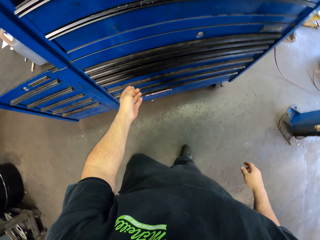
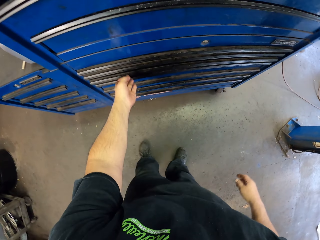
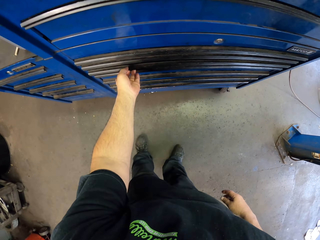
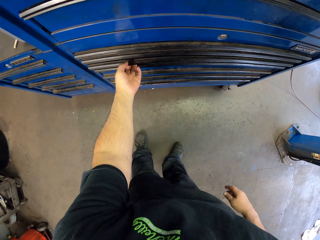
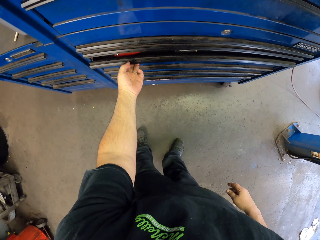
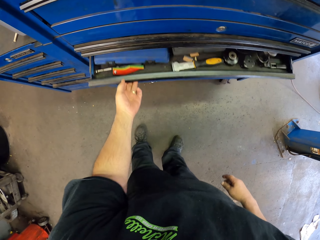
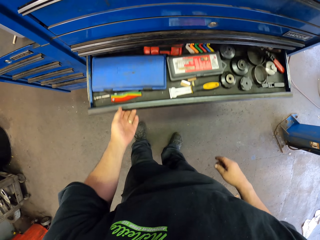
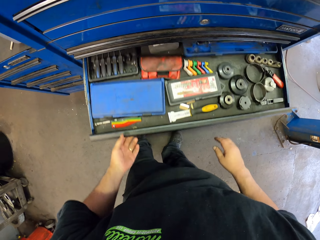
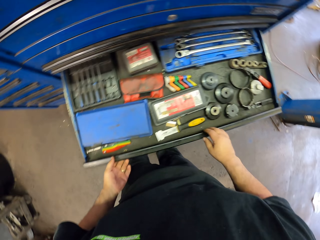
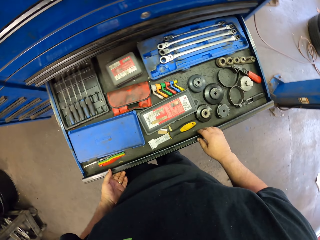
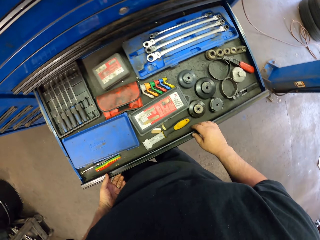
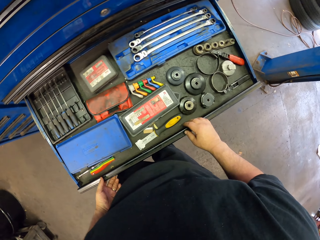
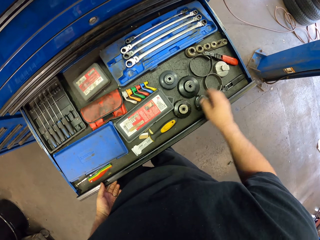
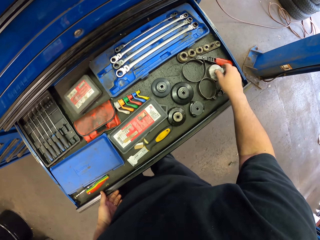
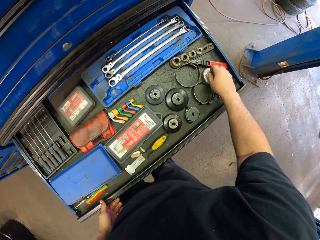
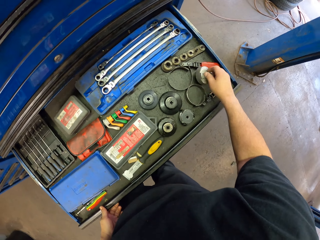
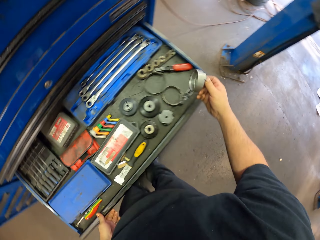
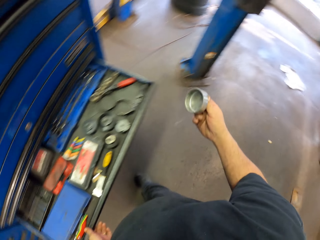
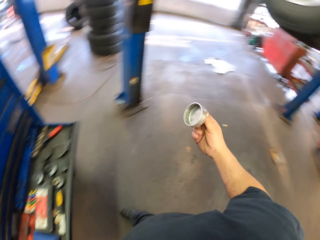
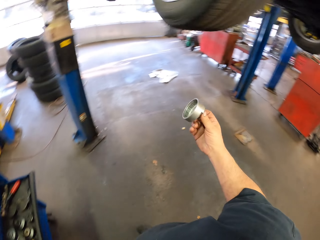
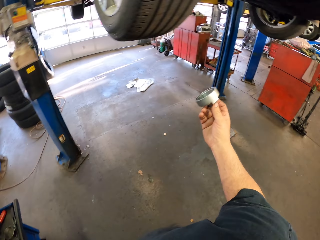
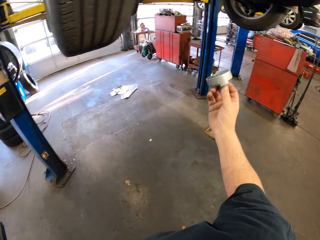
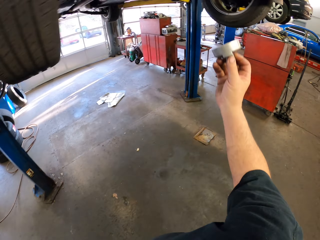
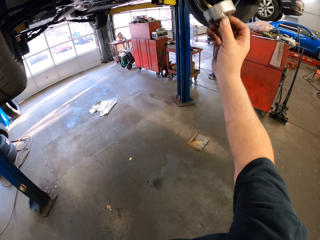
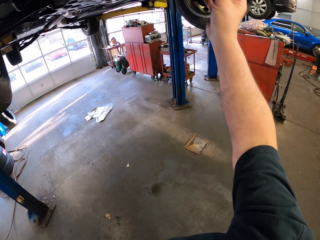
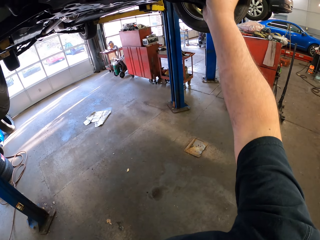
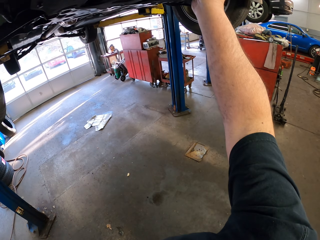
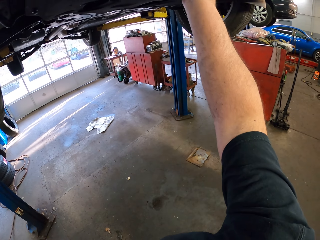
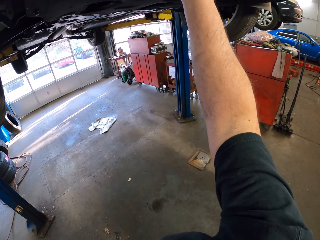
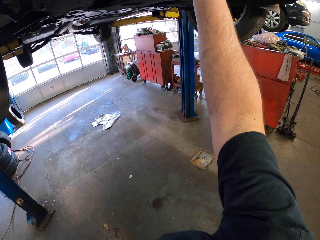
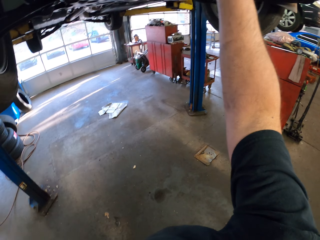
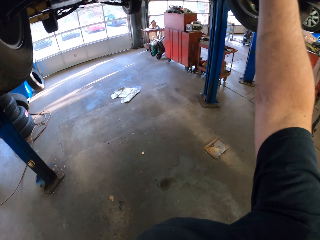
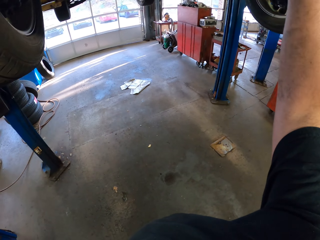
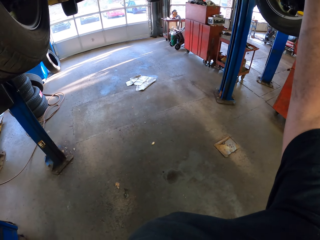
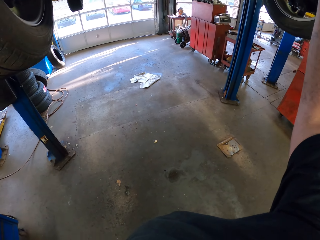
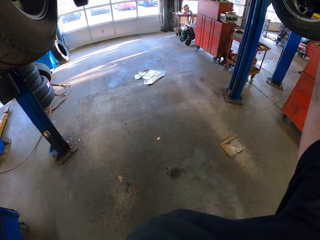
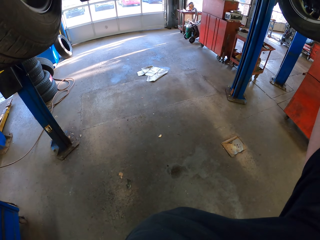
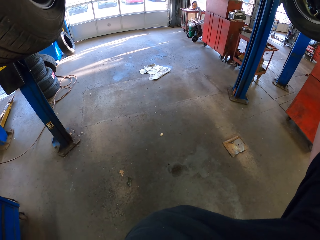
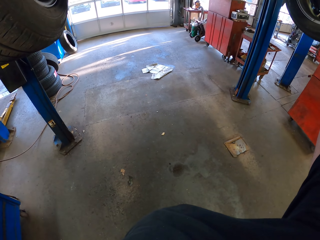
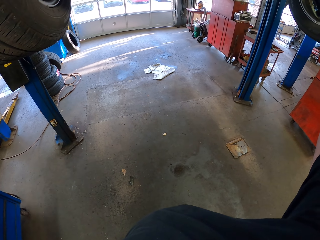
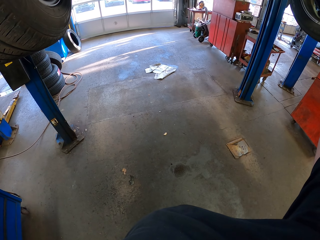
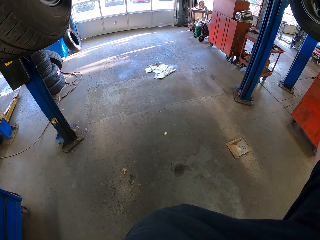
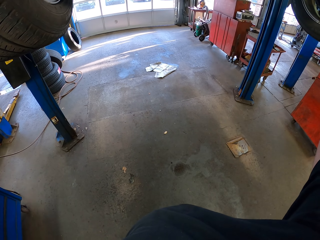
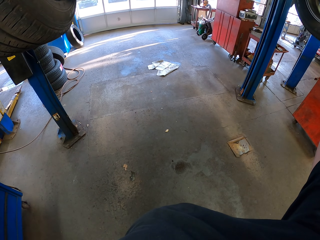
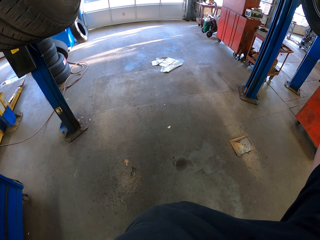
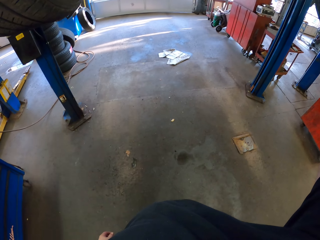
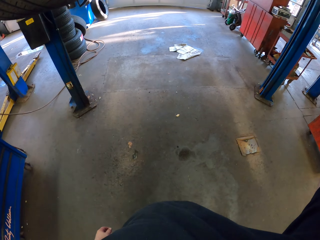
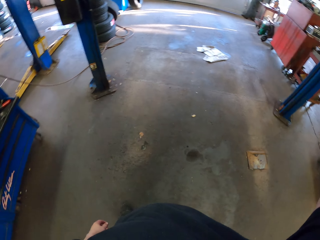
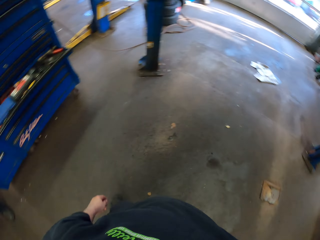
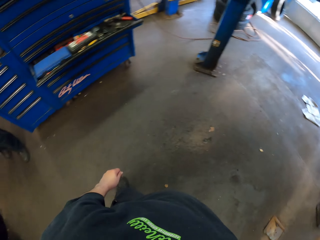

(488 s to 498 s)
The camera wearer pulls a drawer. They pick up a lead from the tool drawer. They fix something to the vehicle. They turn around. They put the lead under the vehicle.

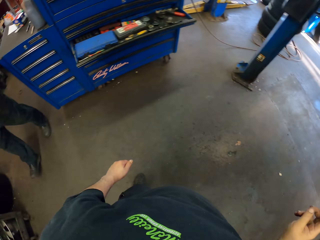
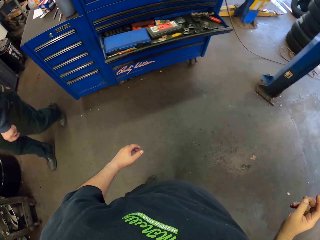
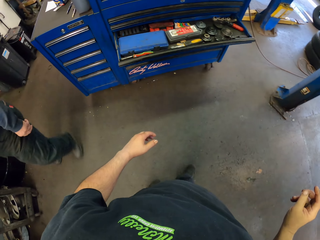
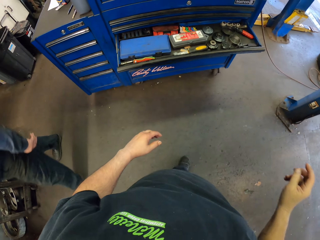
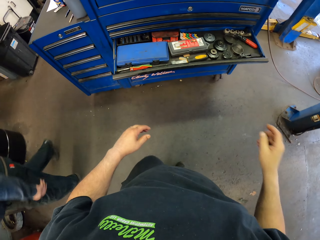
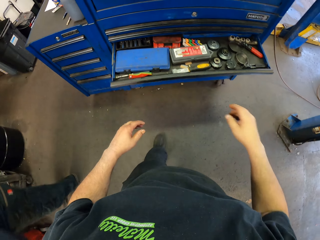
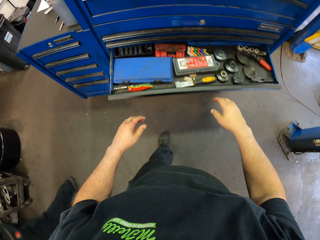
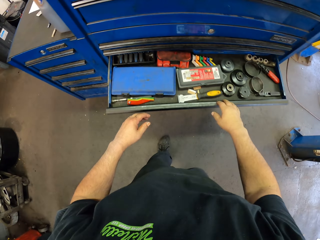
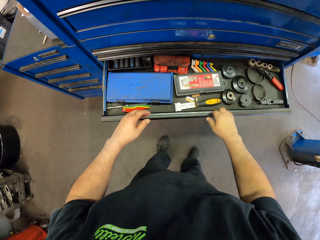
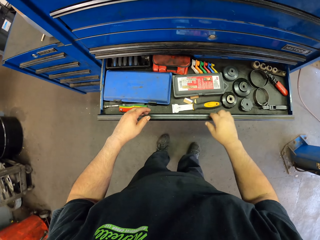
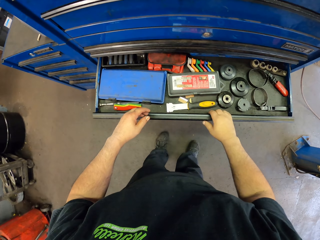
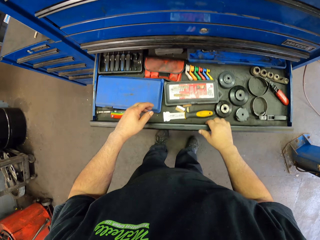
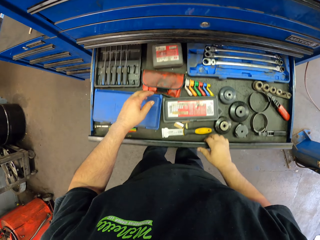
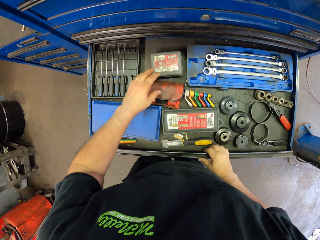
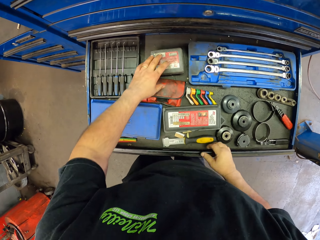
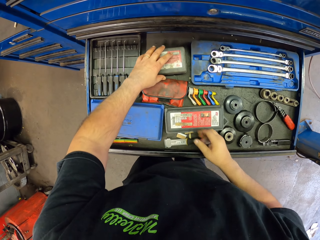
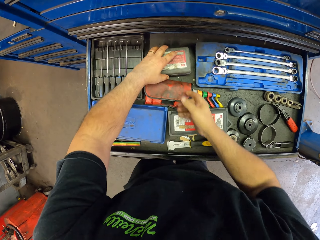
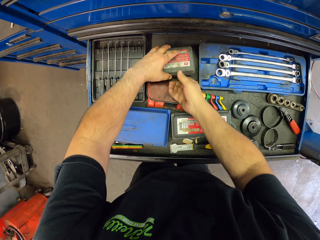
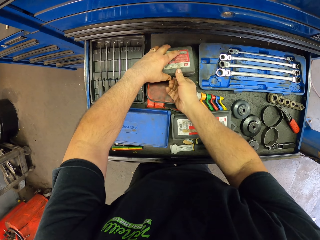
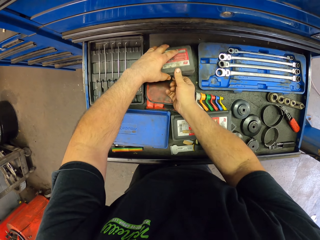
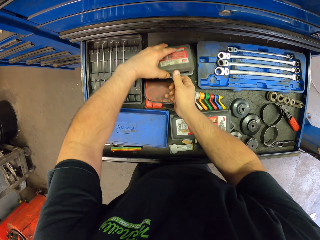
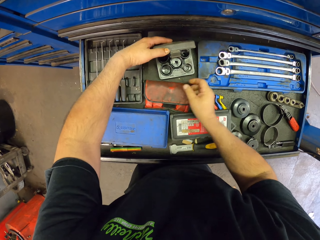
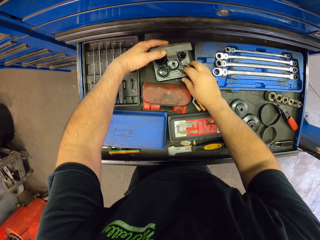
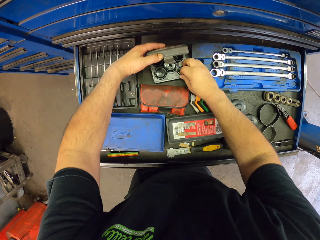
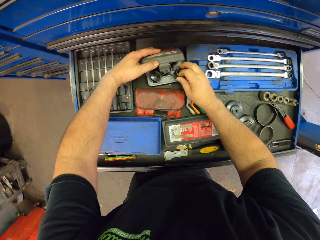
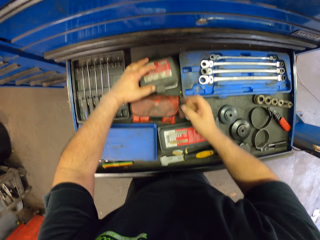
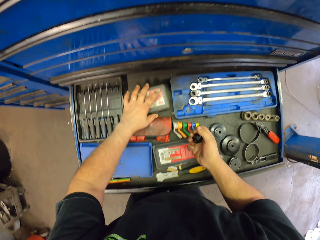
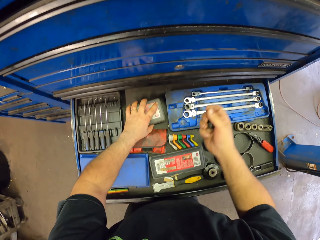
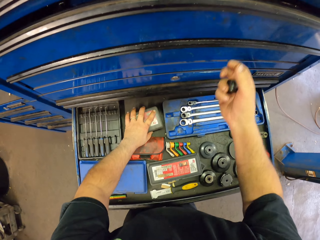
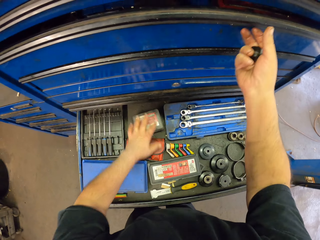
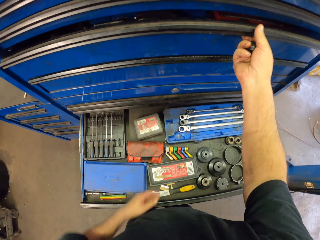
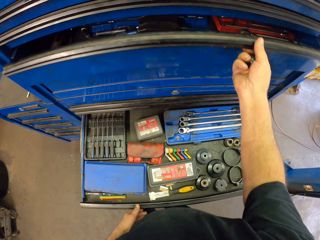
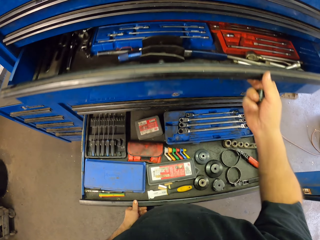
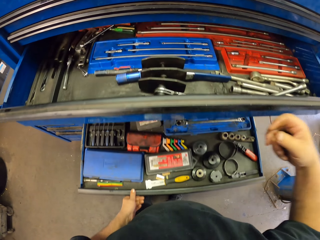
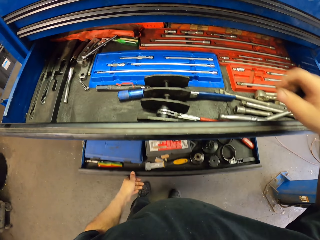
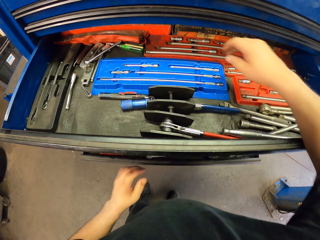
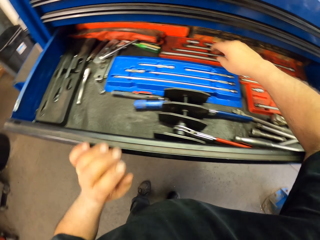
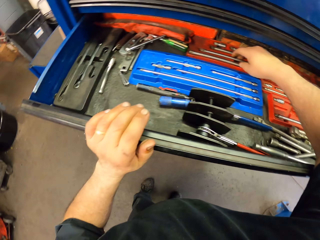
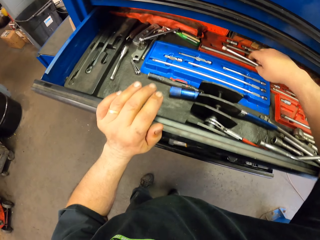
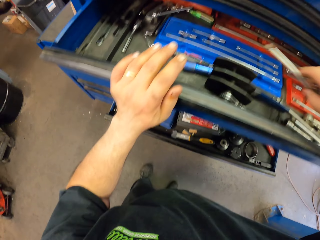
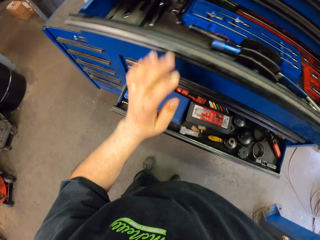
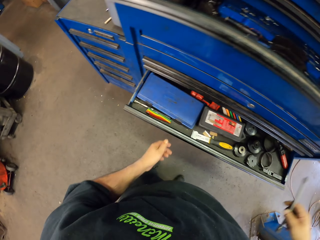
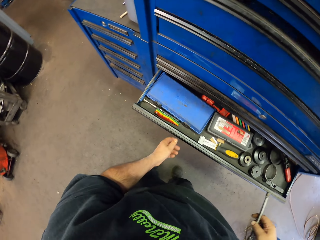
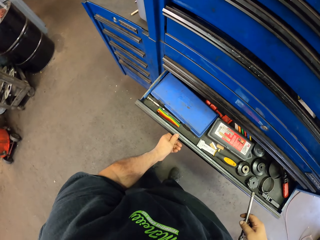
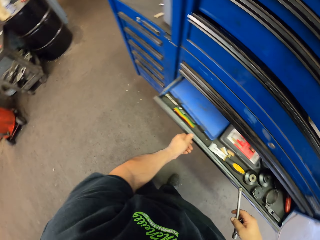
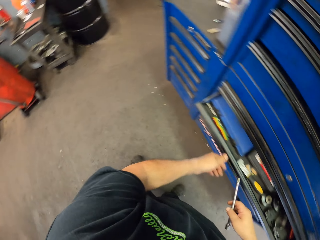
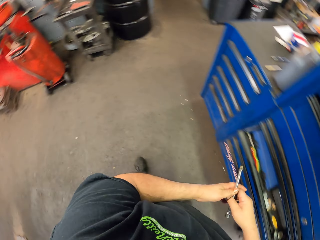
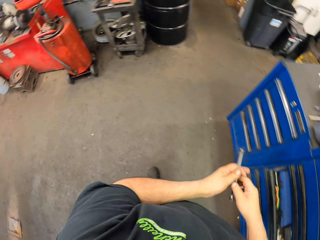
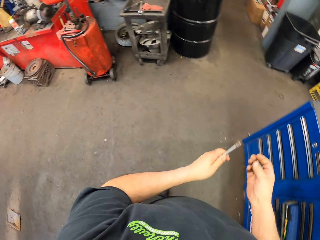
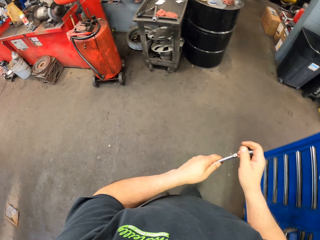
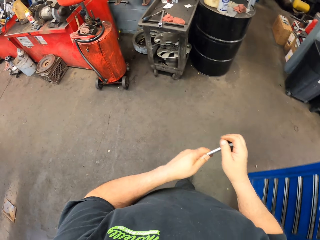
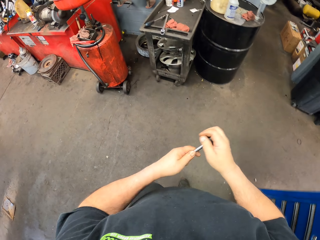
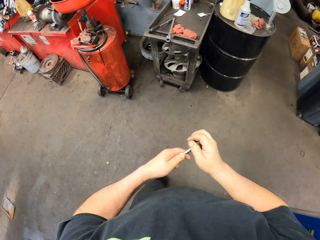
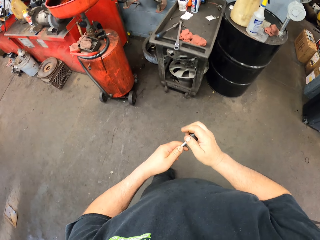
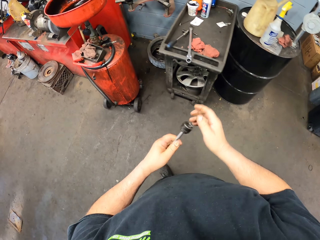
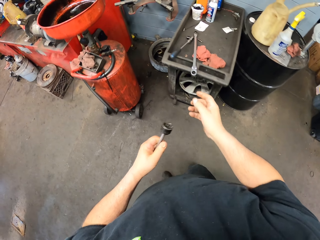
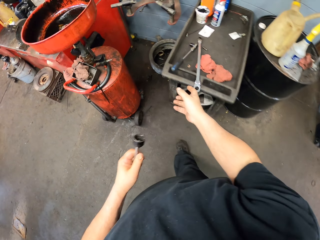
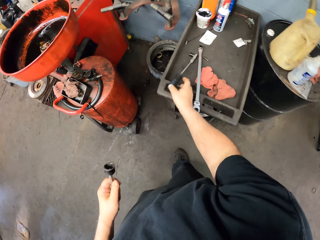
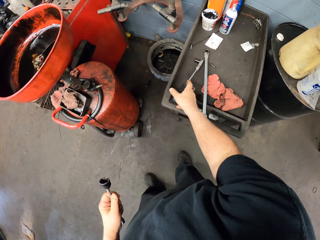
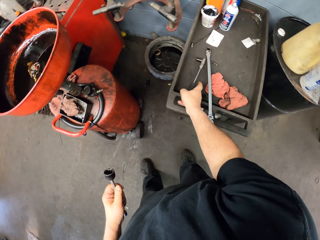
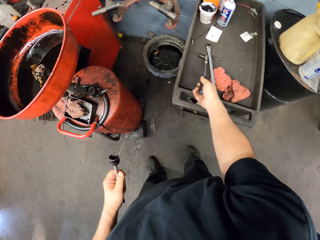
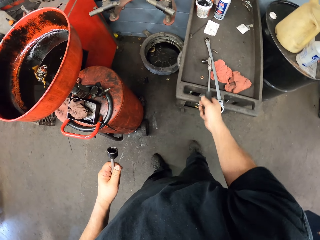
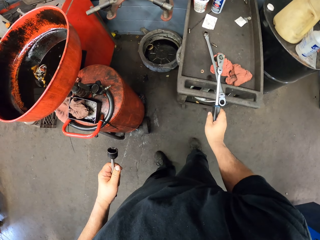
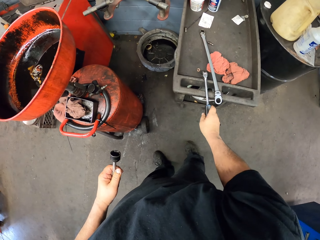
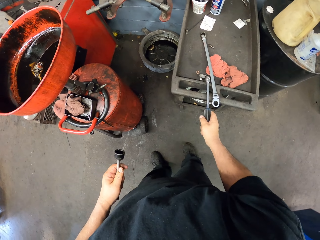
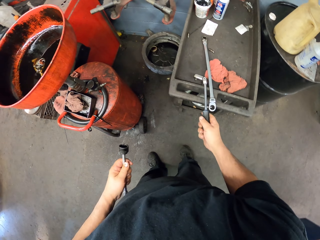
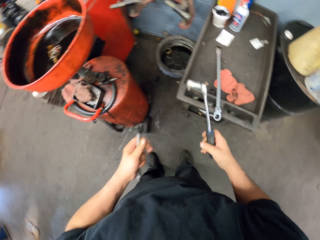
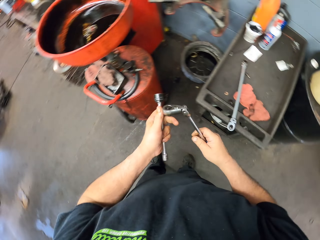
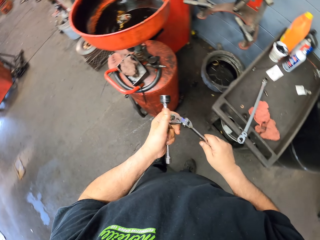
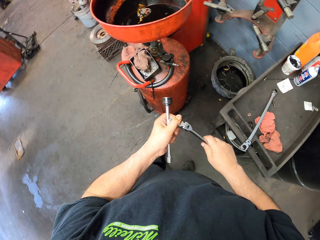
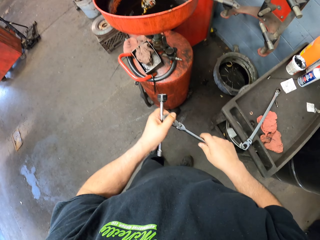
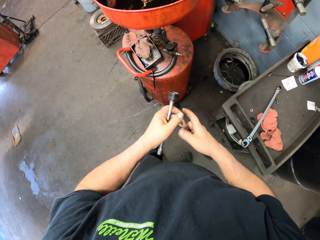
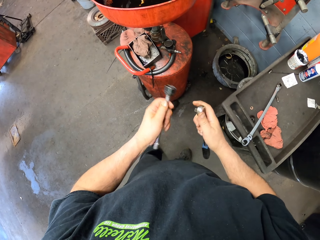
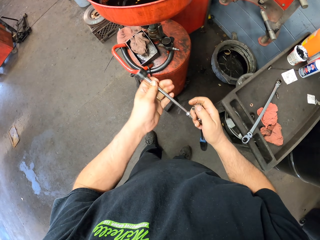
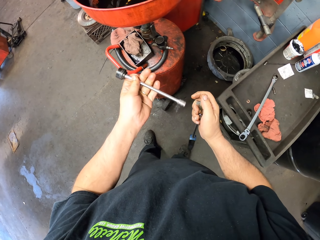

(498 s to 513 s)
The camera wearer pulls a drawer. They open a little box. They pick up a bolt from the little box. They open another tool drawer. They pick up something from the tool drawer. They close the tool drawers. They attach something to the drawer. They pick up the ratchet spanner from the tool tray.
